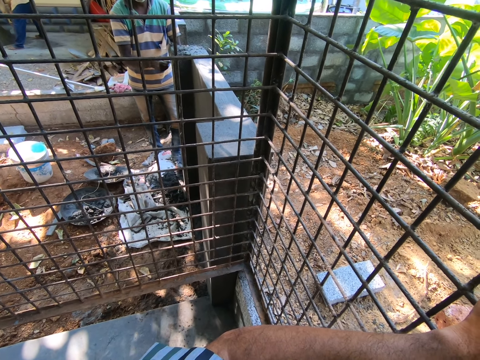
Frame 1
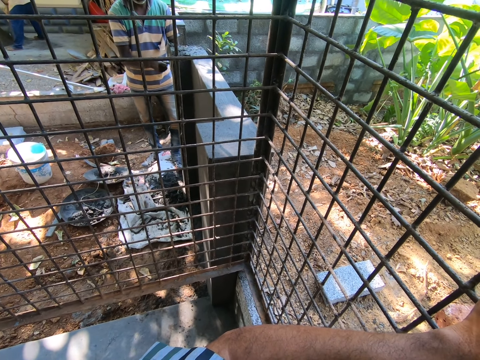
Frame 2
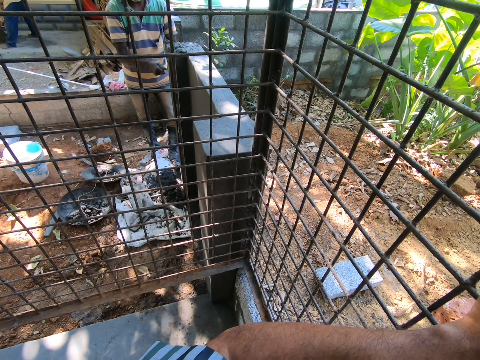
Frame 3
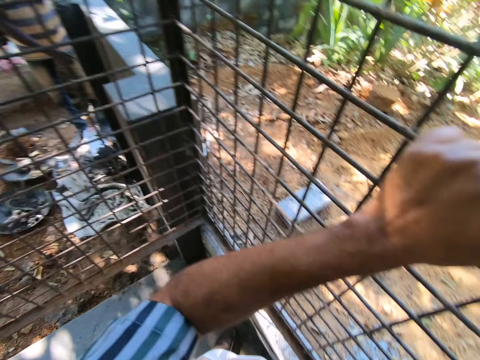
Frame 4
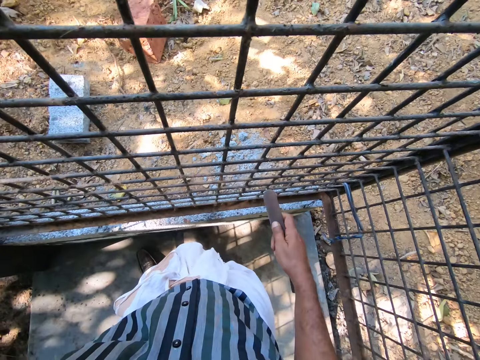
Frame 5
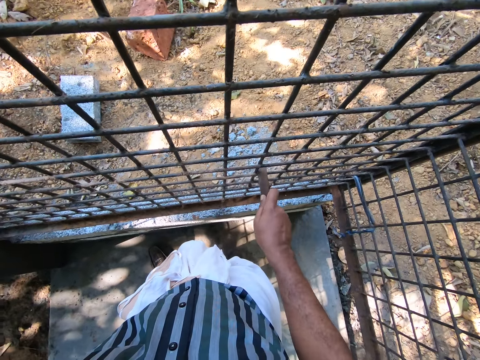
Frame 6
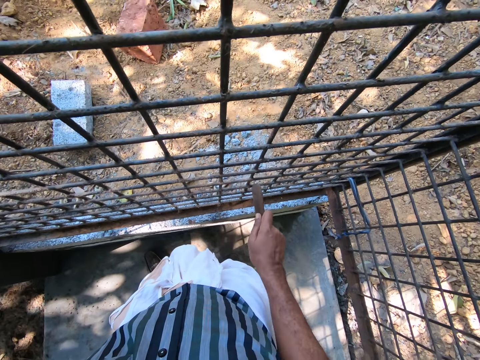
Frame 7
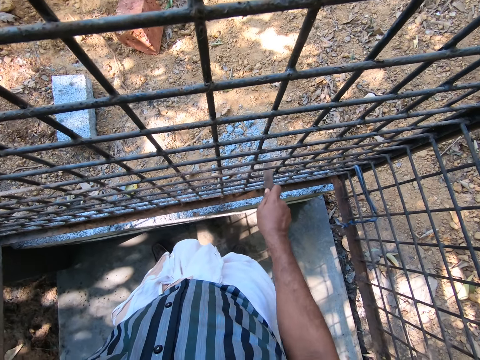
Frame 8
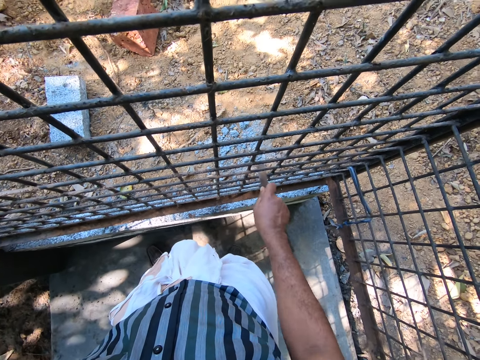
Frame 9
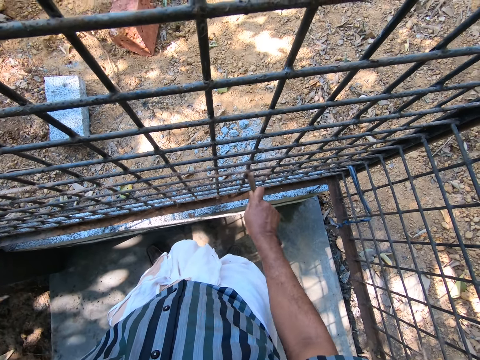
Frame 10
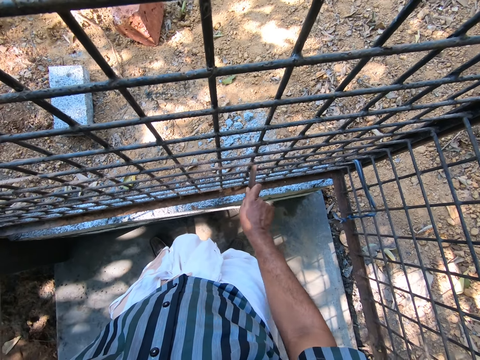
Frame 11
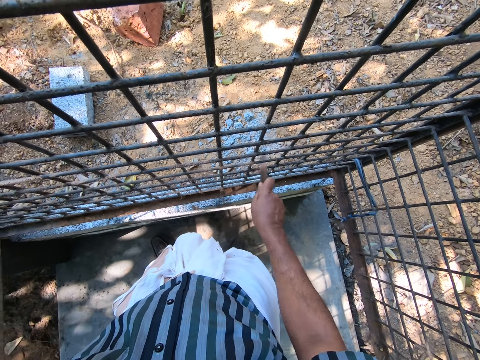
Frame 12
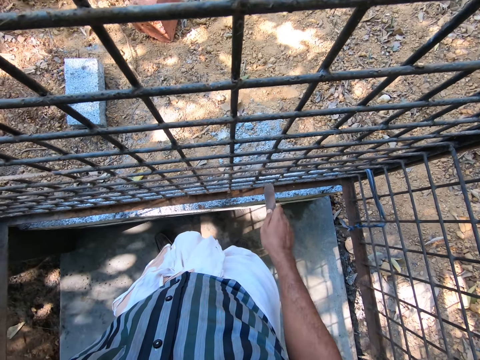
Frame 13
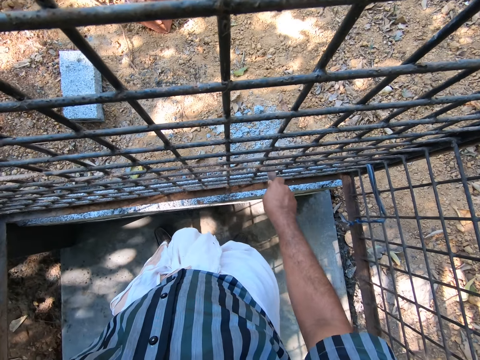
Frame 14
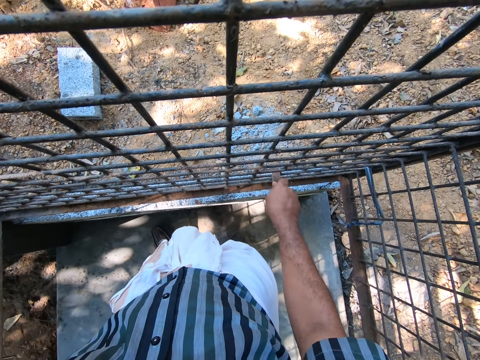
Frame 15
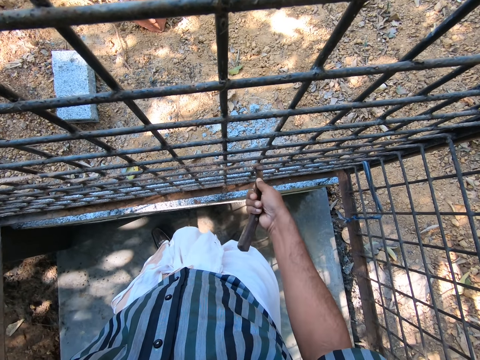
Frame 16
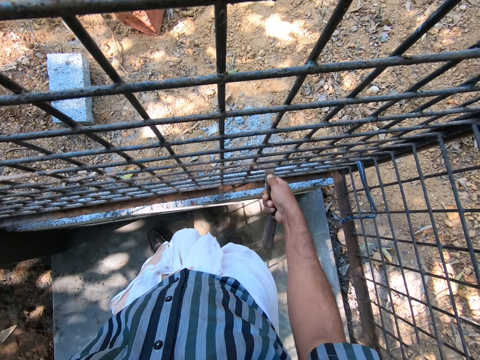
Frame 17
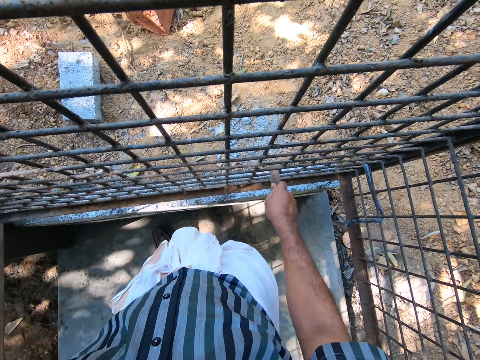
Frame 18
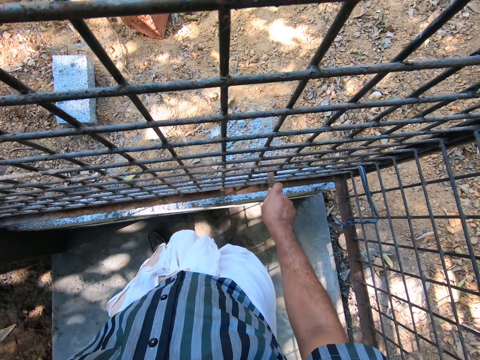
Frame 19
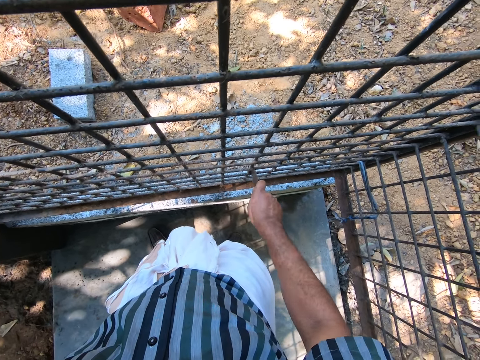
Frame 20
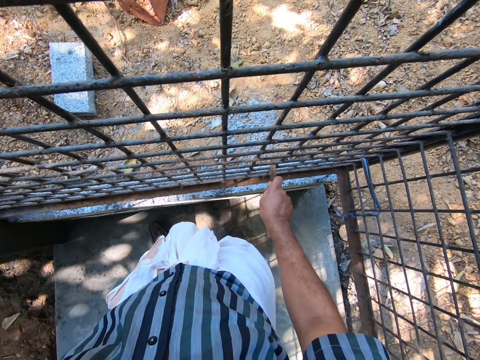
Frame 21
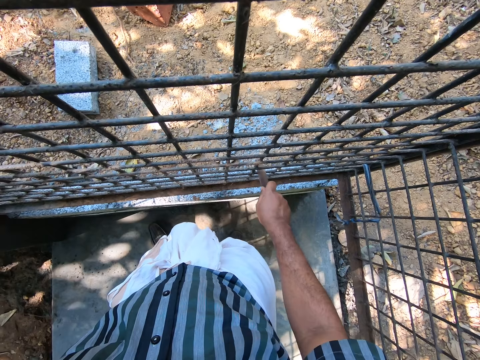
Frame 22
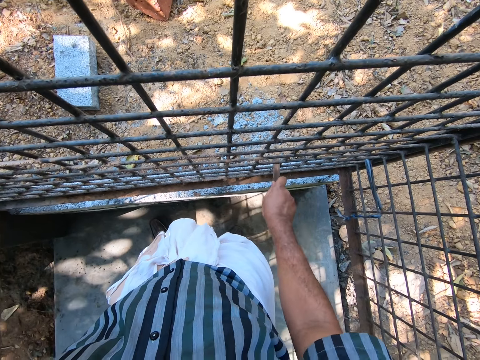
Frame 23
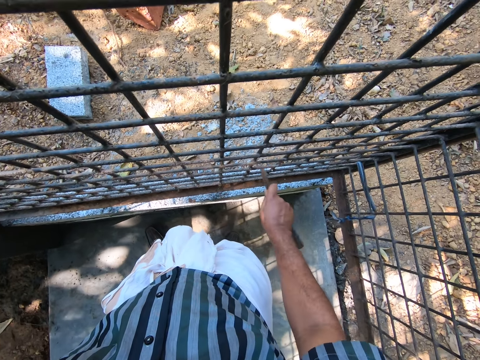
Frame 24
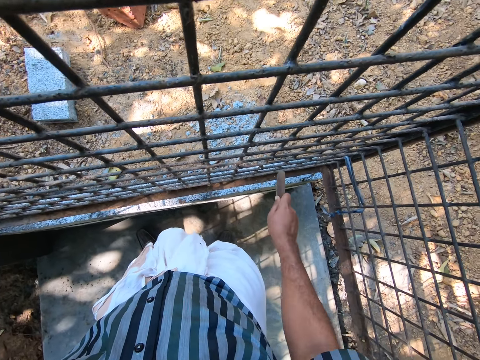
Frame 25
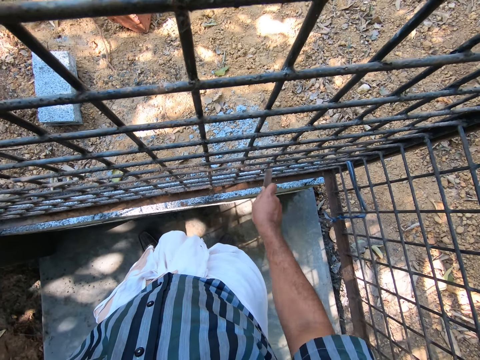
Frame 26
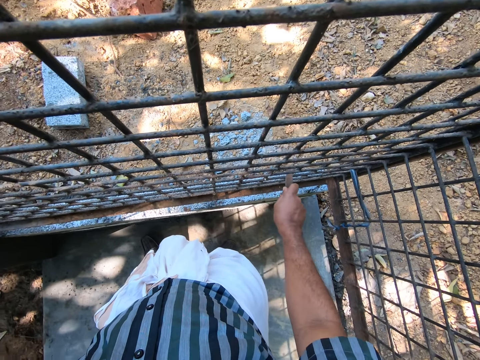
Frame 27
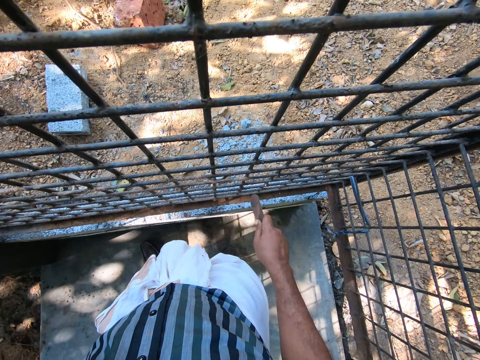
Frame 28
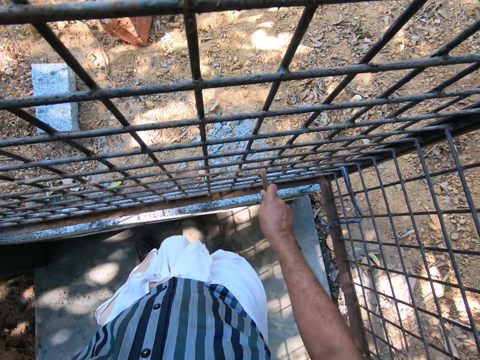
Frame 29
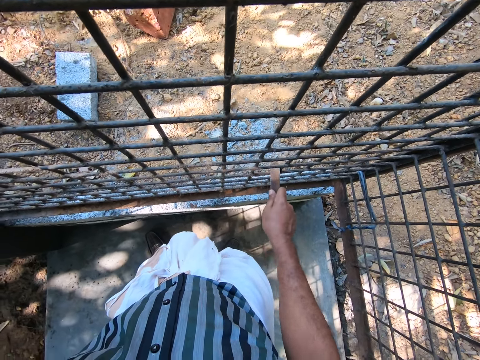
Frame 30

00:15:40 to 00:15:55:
The camera wearer turns around. They scratch the wire mesh with a file.

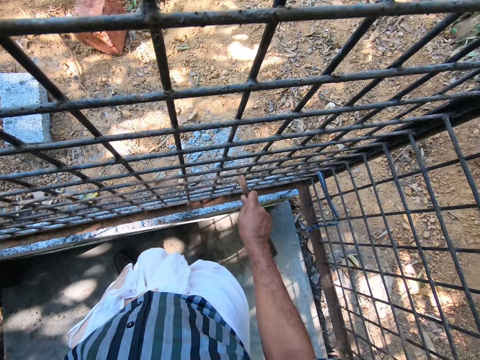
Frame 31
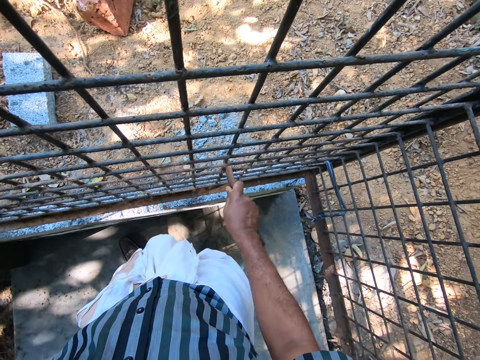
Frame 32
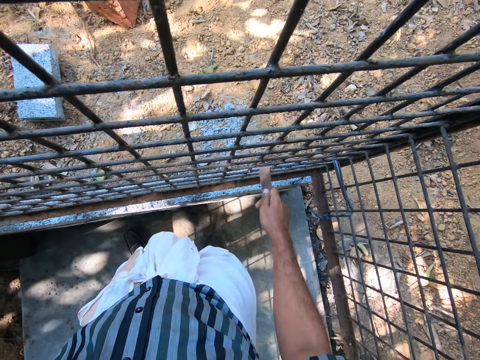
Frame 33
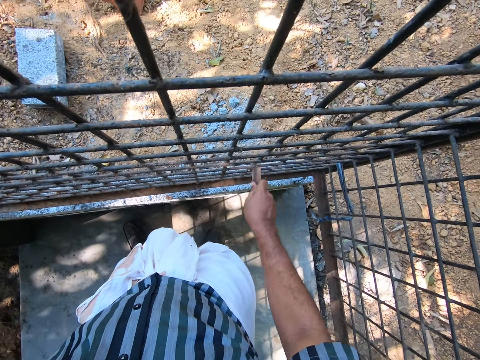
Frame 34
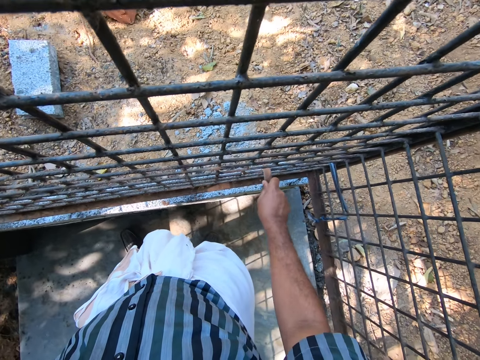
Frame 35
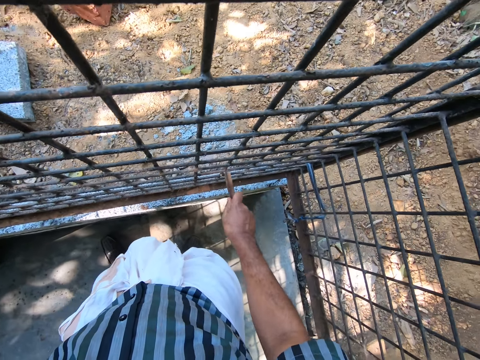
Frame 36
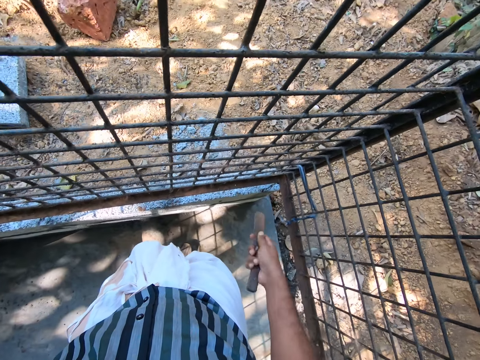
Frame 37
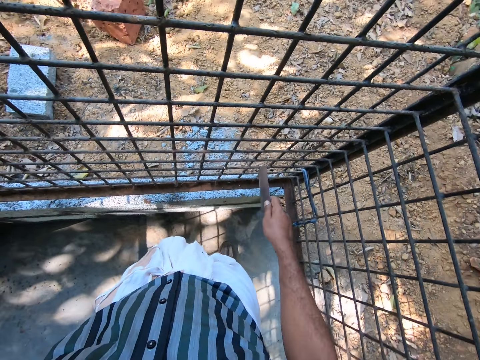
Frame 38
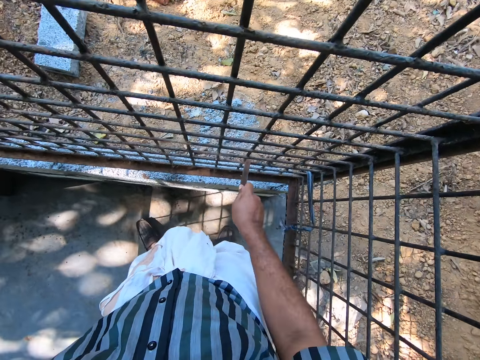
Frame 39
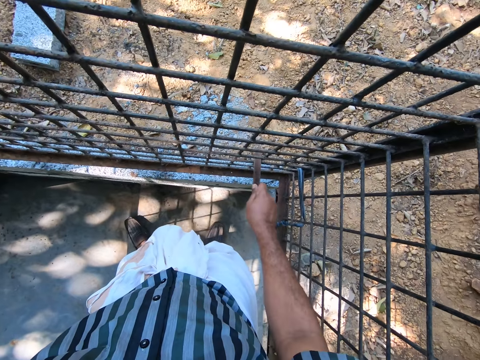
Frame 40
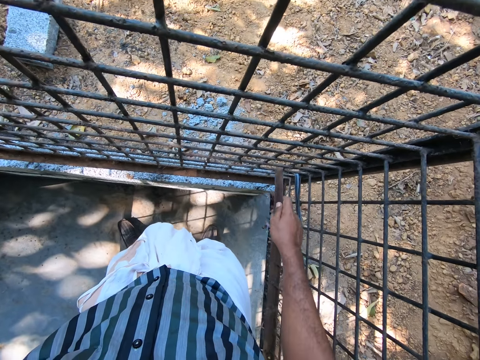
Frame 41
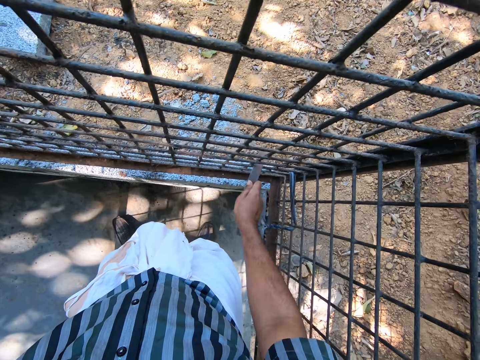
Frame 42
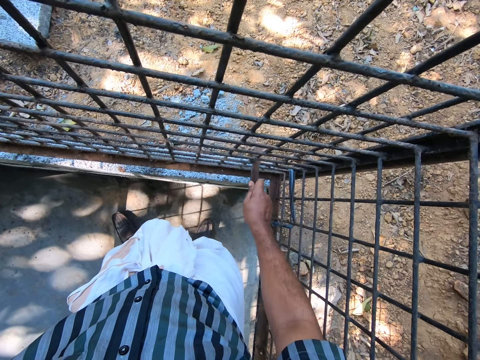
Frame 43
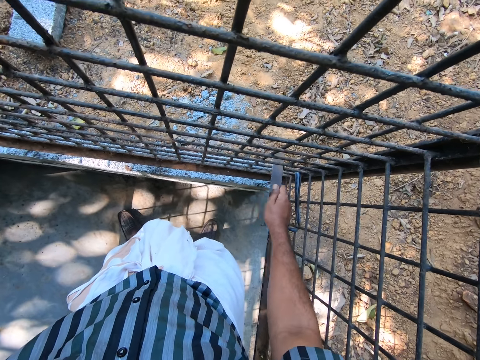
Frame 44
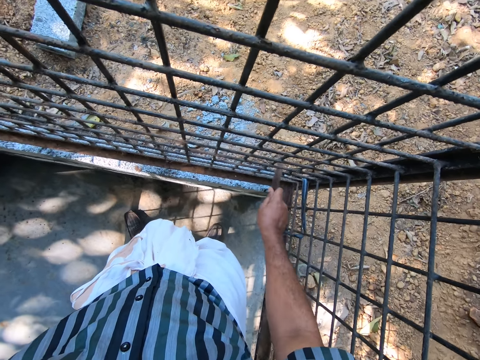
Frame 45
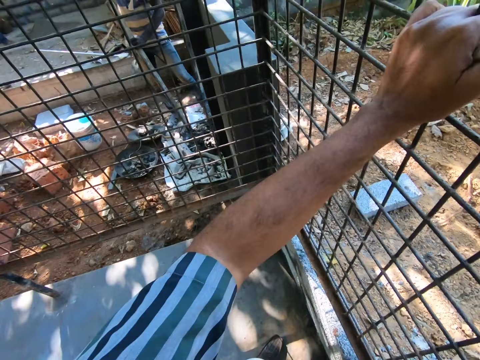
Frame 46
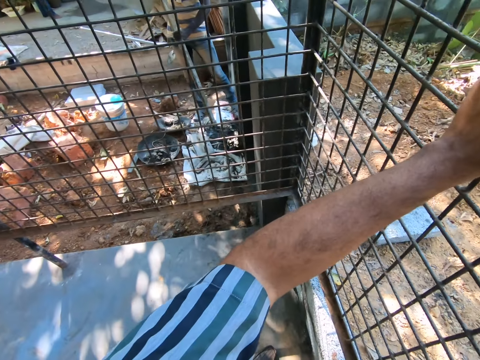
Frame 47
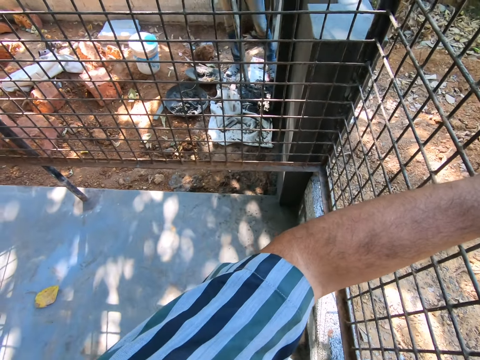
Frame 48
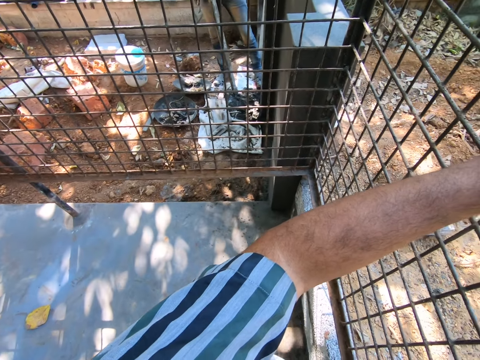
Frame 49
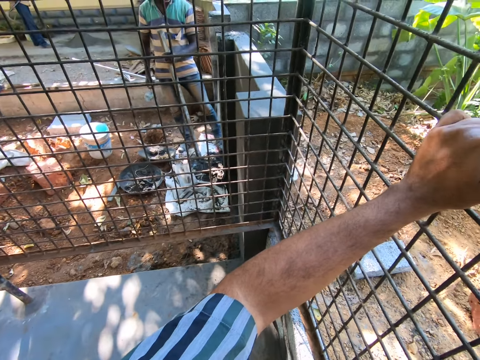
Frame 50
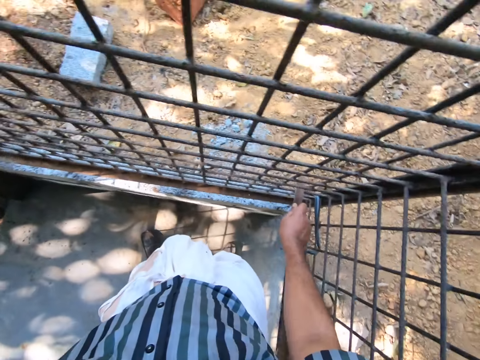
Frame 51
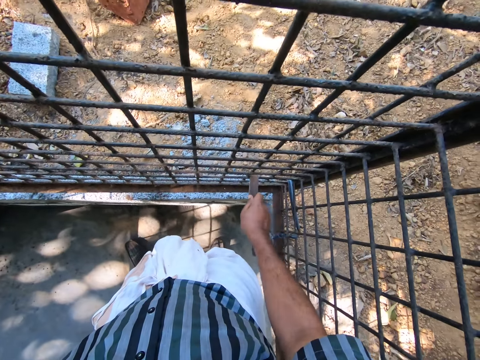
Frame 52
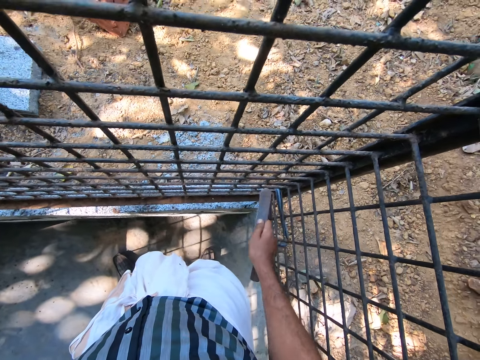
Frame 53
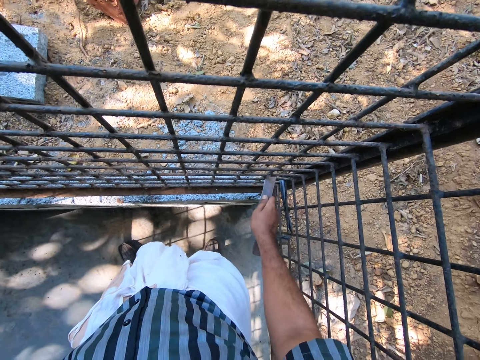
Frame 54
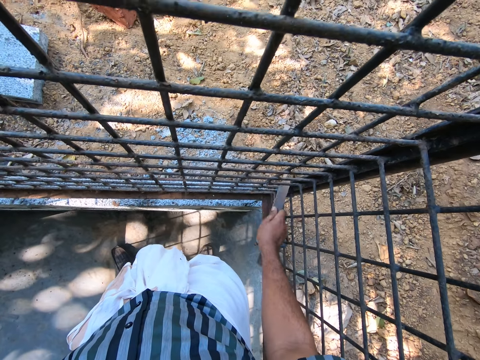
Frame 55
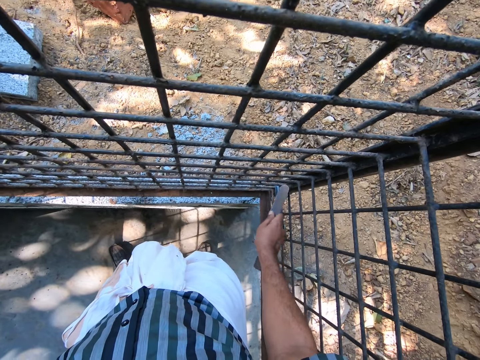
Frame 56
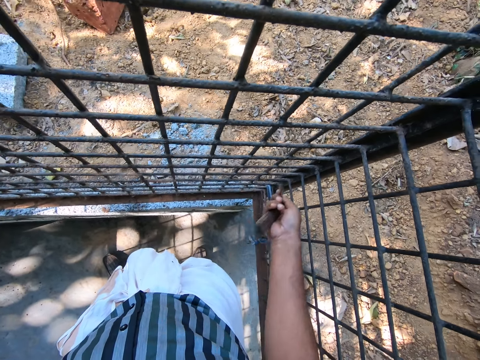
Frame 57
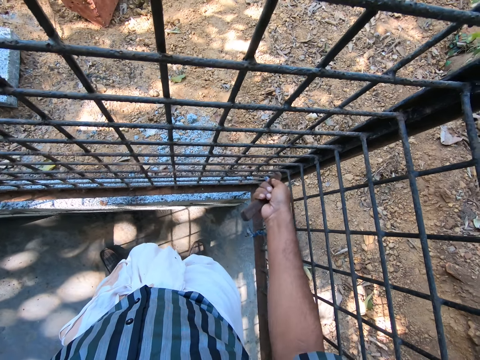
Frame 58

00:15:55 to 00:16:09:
The camera wearer looks around the room. They scratch the wire mesh with a file.
